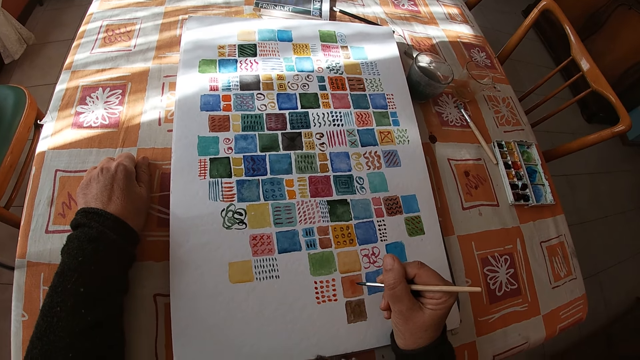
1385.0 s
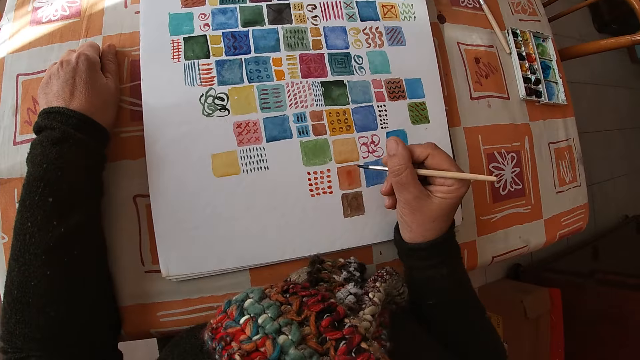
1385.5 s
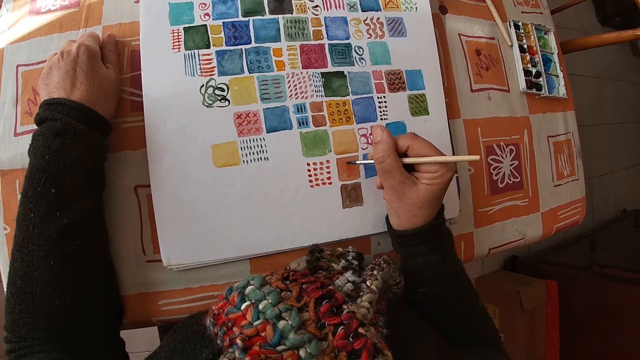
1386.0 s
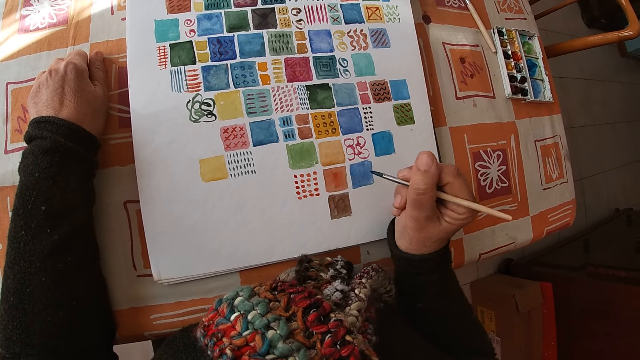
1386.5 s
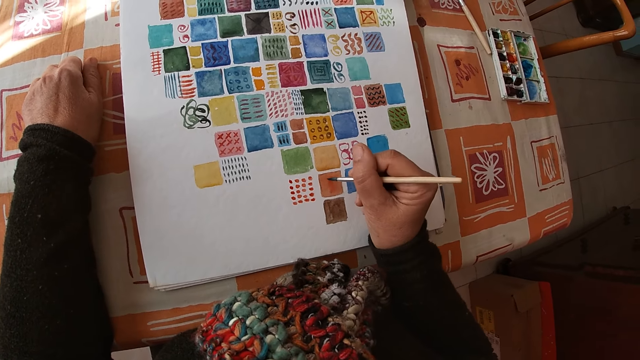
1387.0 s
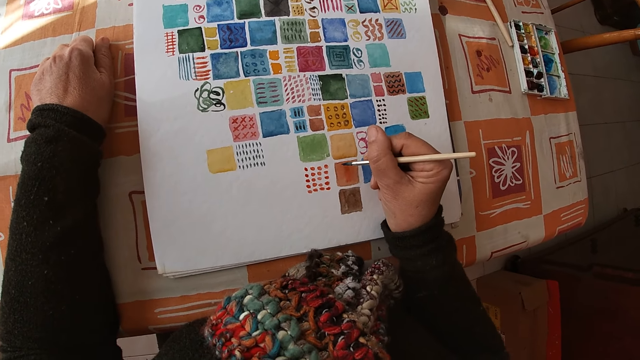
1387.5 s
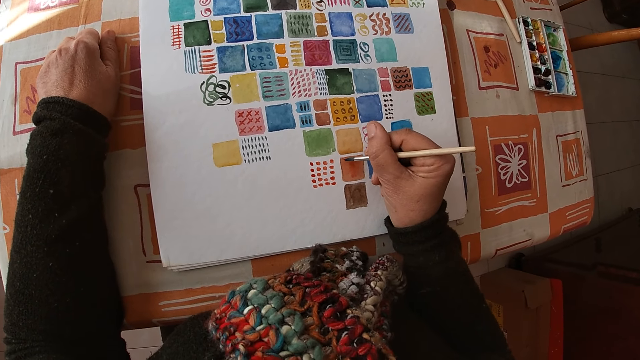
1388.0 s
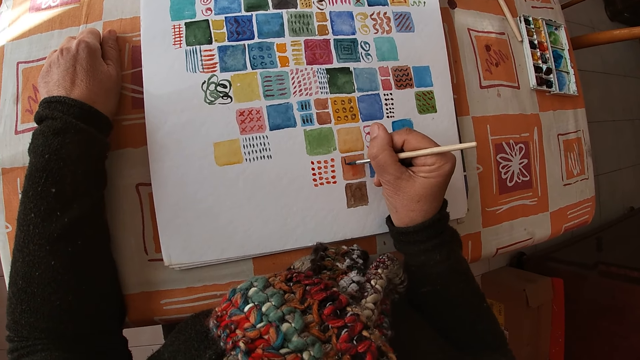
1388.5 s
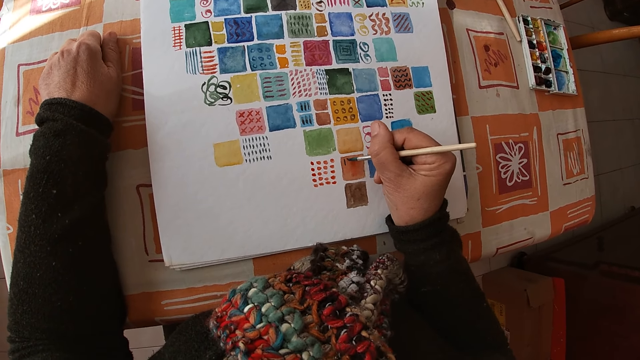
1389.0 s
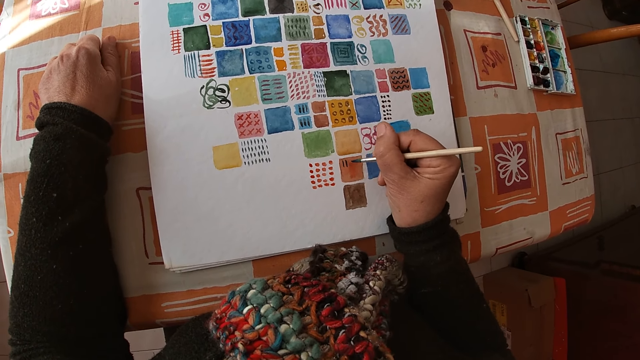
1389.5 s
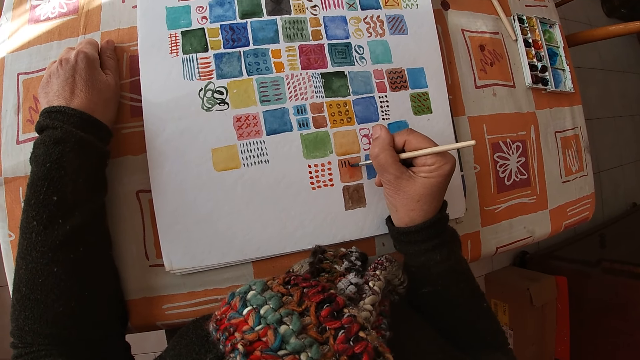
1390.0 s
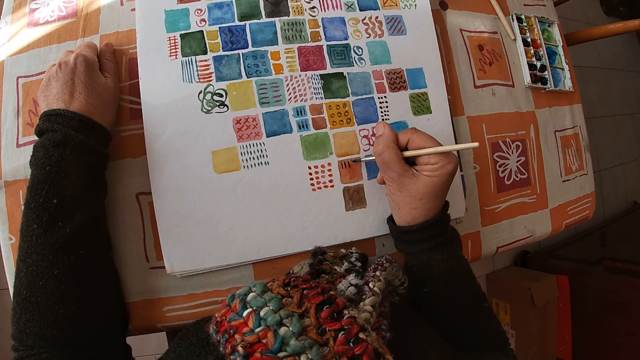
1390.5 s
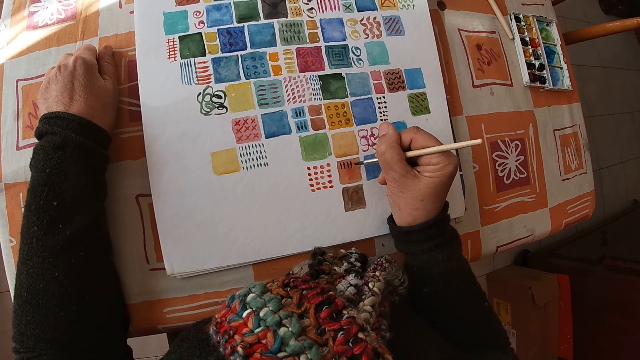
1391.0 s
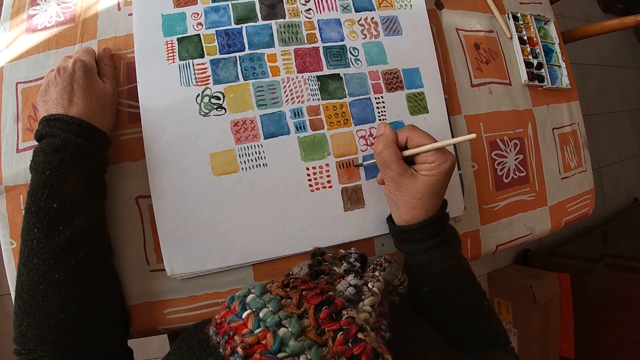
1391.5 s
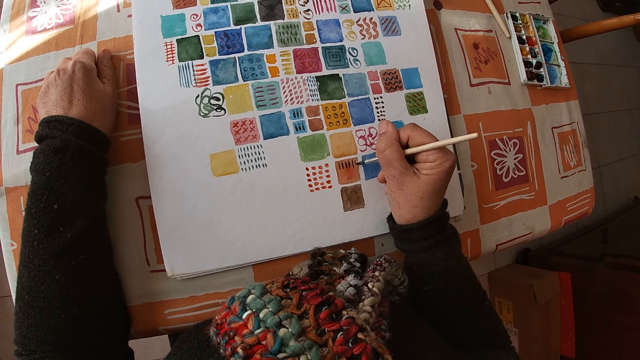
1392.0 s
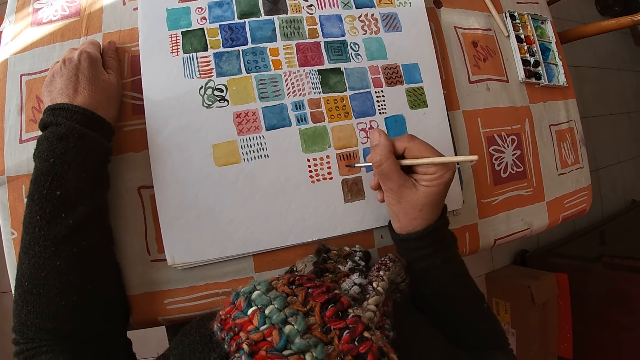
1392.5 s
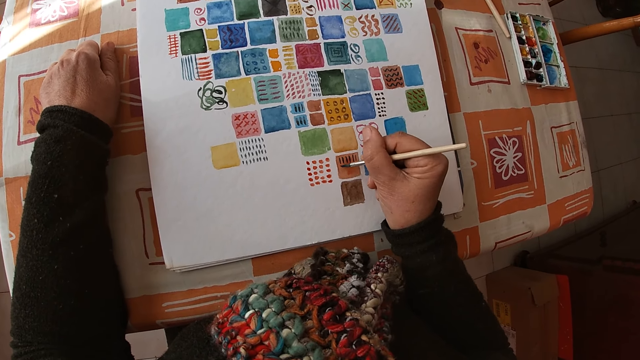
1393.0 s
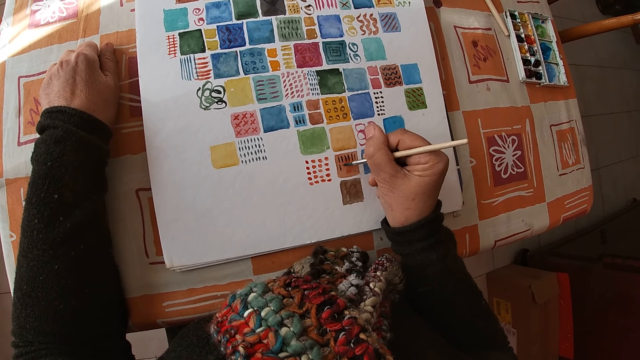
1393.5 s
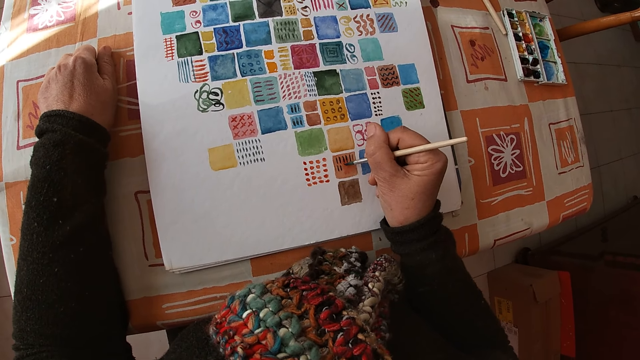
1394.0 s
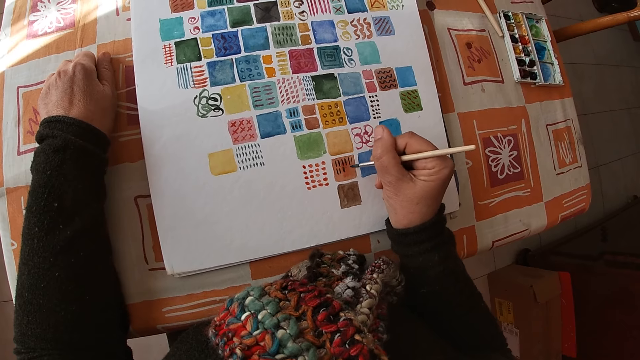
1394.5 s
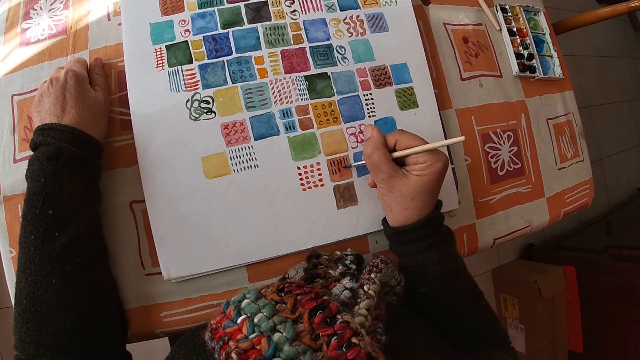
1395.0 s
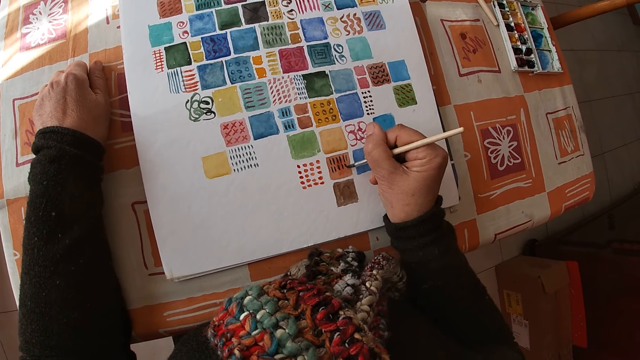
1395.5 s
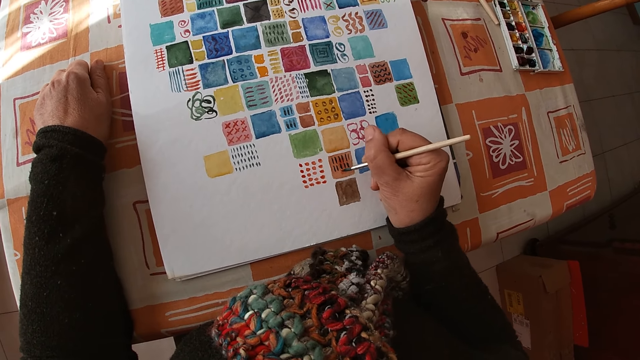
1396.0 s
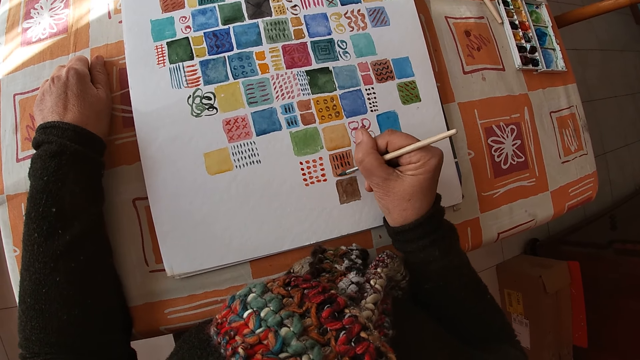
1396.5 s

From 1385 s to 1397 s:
The camera wearer paints on the canvas pad on the table with the paint brush in her right hand.

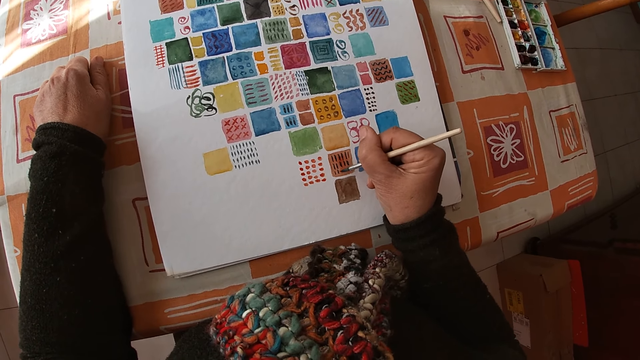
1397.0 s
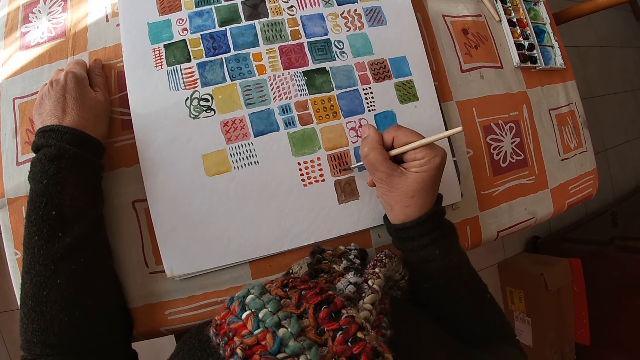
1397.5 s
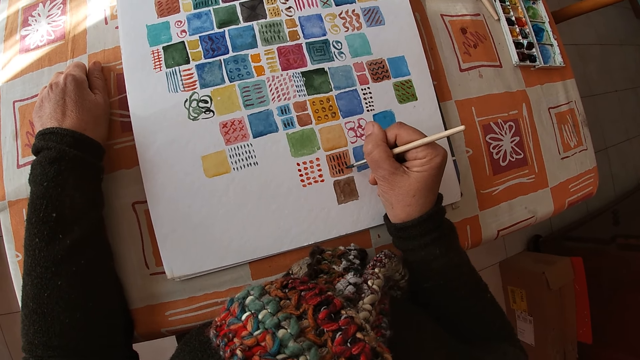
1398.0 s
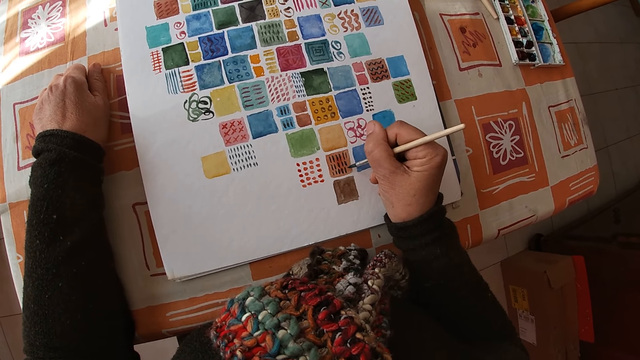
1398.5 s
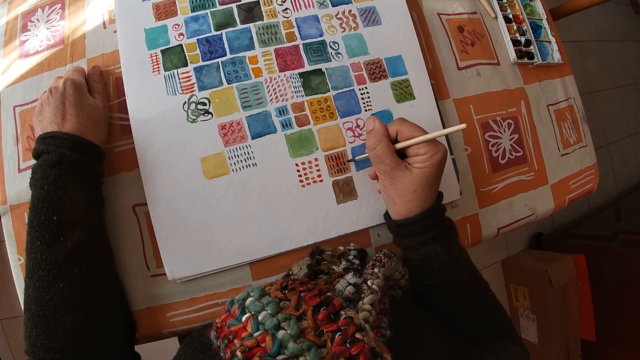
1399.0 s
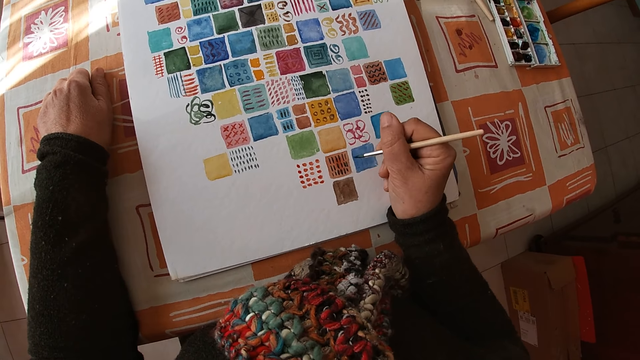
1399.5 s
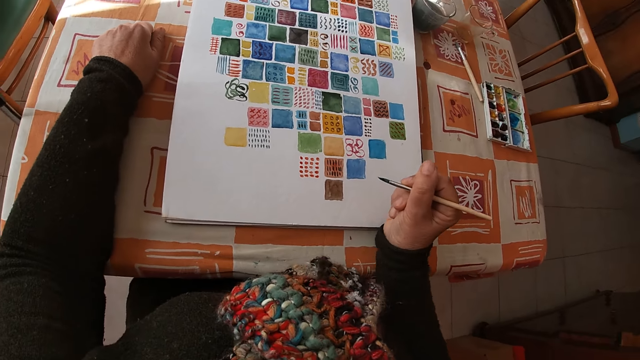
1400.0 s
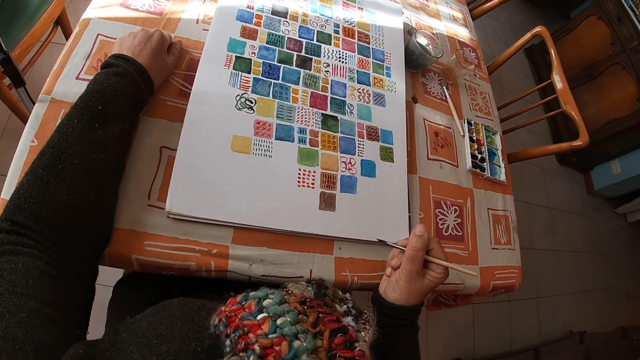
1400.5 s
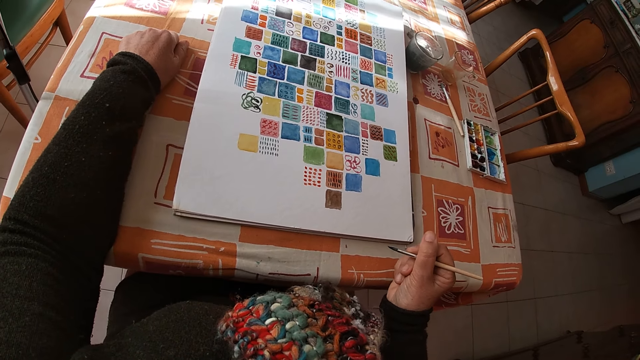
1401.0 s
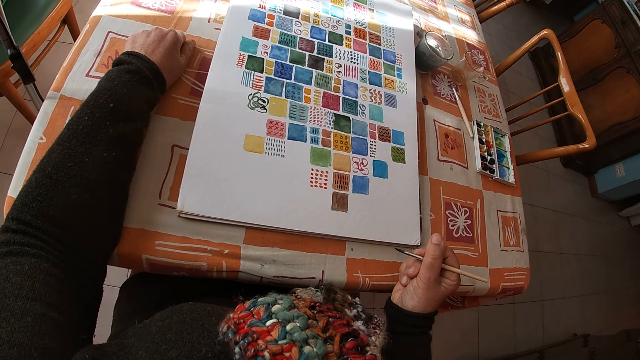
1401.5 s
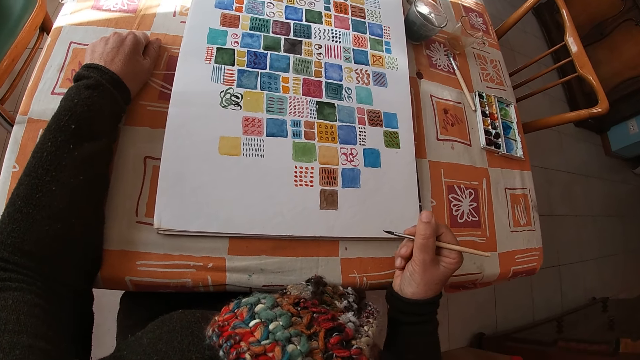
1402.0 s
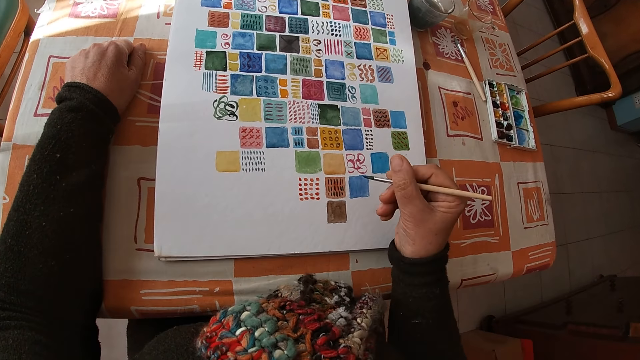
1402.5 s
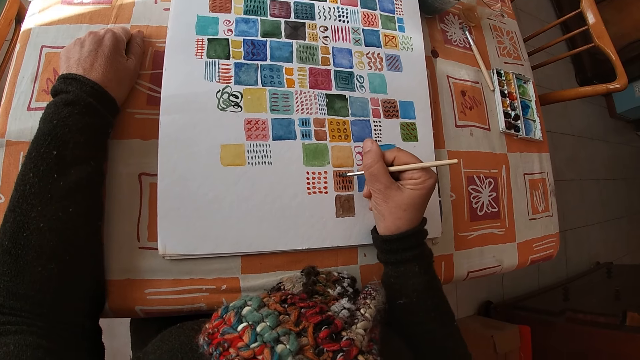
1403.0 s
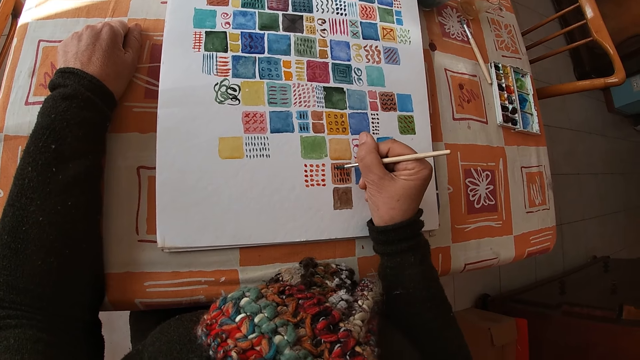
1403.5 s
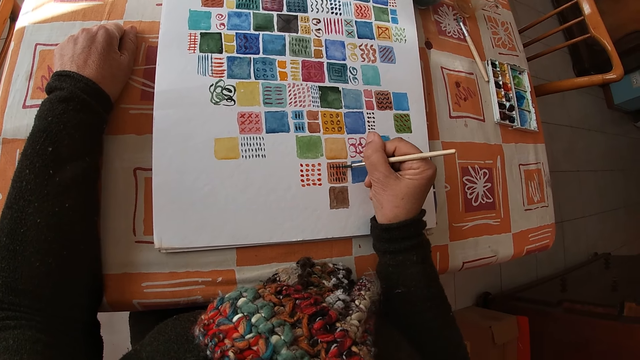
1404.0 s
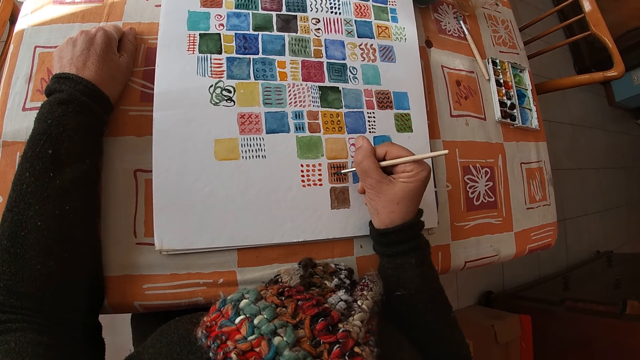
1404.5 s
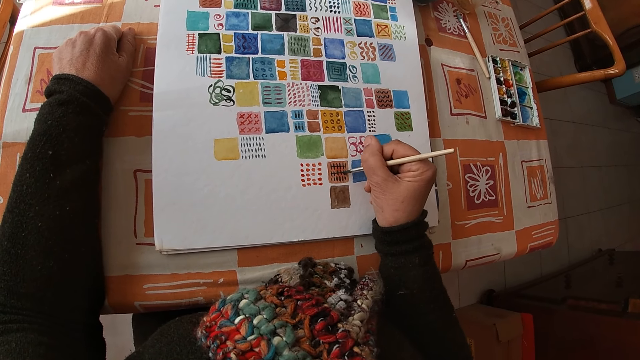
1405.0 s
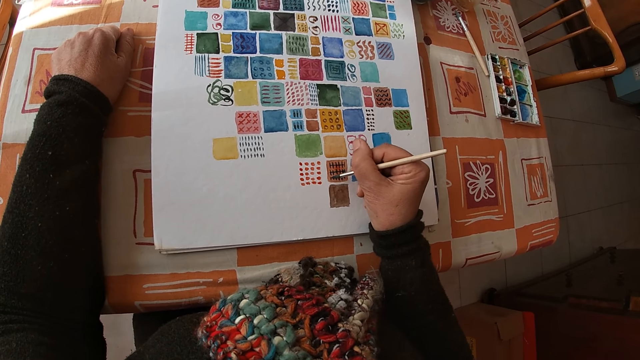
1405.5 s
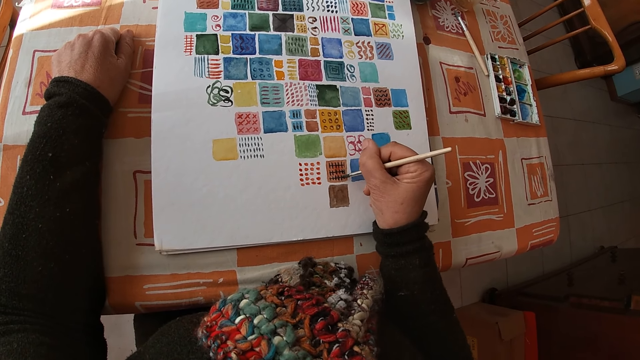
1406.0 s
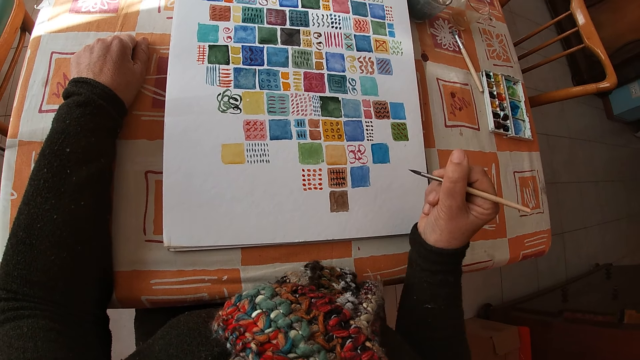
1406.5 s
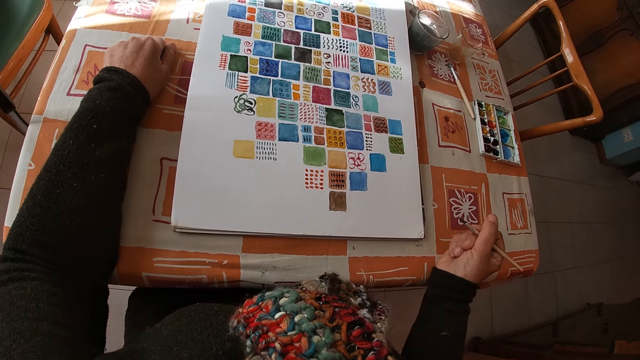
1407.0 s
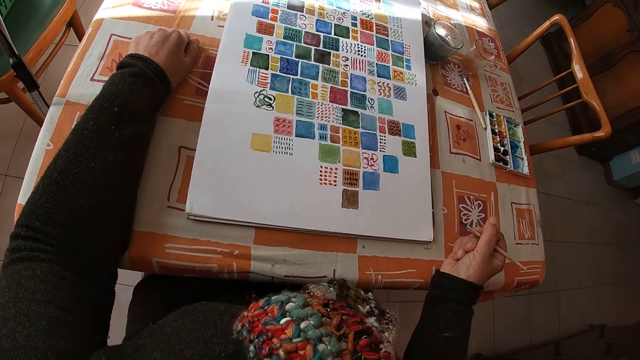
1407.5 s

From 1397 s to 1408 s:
The camera wearer places her right hand on the table. She holds the paintbrush and looks at the drawing. She paints on the canvas pad on the table with the paint brush in her right hand. She places her right hand on the table and holds the paintbrush.
